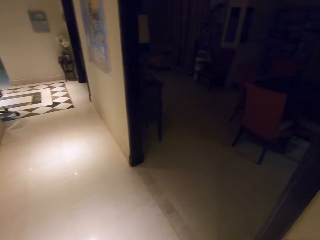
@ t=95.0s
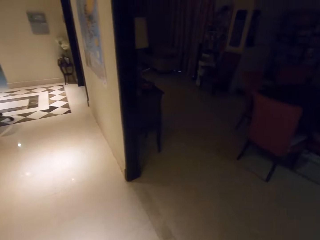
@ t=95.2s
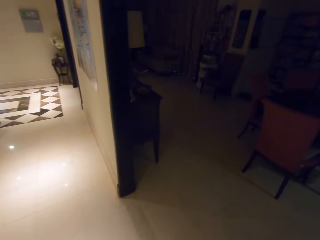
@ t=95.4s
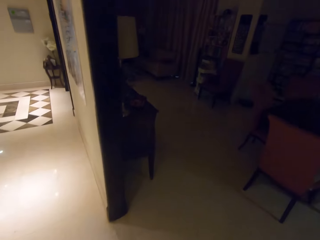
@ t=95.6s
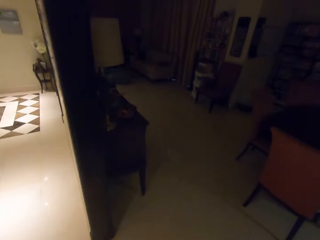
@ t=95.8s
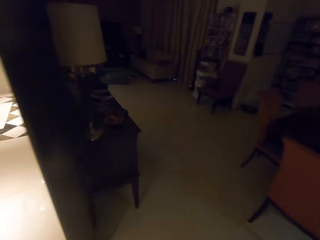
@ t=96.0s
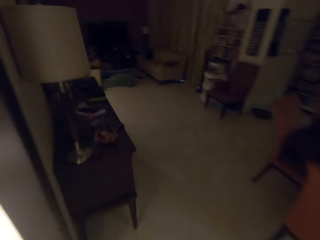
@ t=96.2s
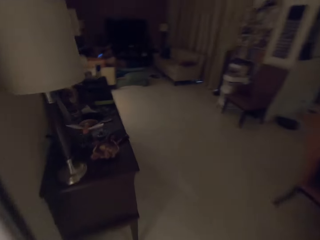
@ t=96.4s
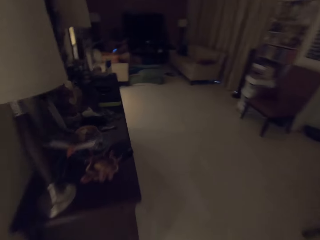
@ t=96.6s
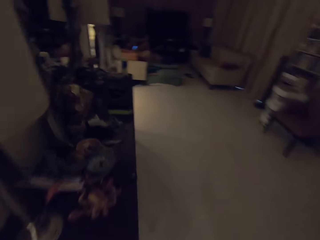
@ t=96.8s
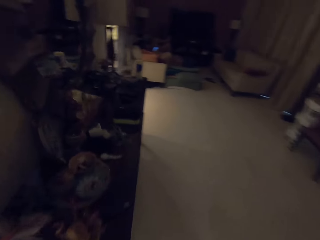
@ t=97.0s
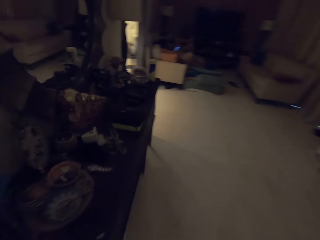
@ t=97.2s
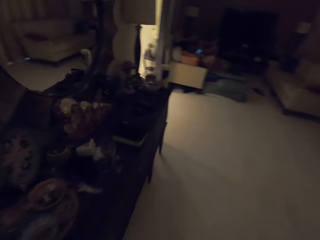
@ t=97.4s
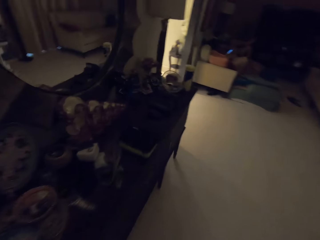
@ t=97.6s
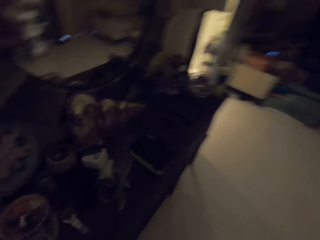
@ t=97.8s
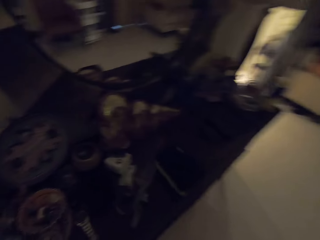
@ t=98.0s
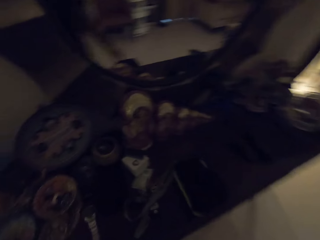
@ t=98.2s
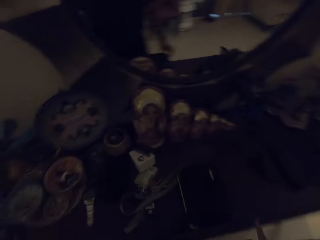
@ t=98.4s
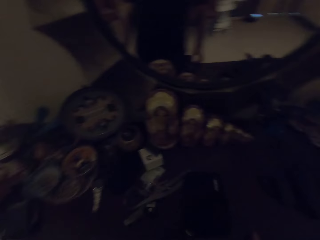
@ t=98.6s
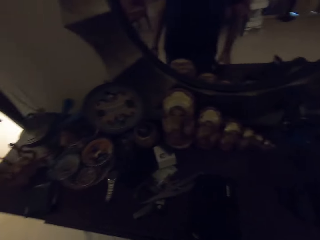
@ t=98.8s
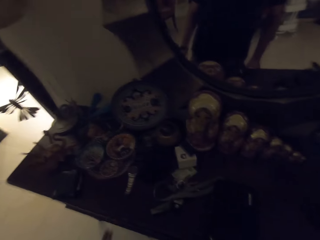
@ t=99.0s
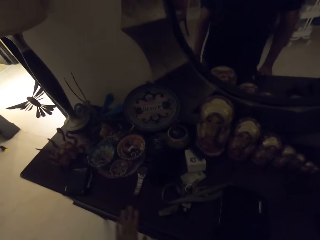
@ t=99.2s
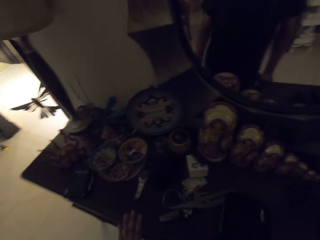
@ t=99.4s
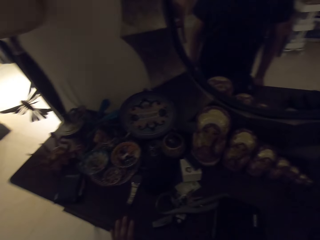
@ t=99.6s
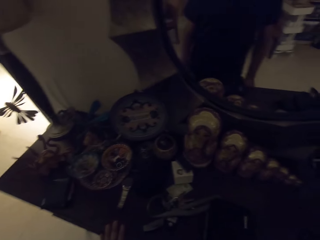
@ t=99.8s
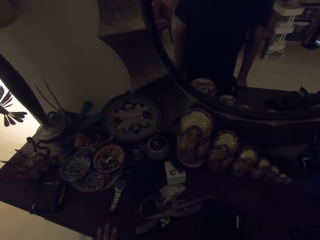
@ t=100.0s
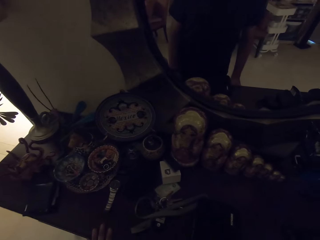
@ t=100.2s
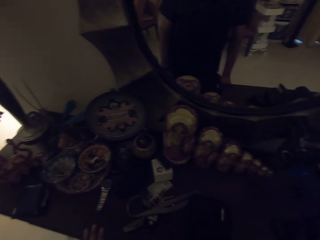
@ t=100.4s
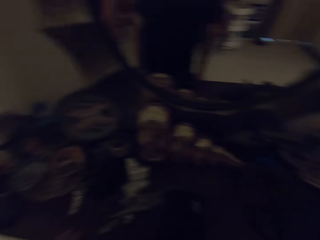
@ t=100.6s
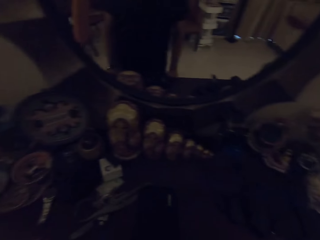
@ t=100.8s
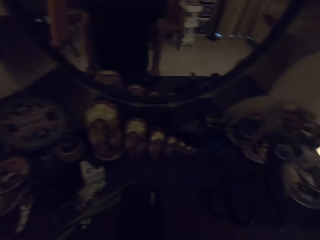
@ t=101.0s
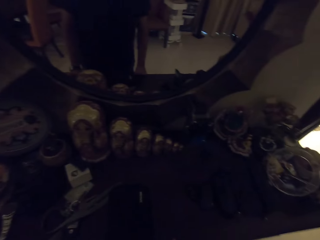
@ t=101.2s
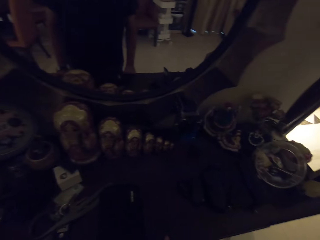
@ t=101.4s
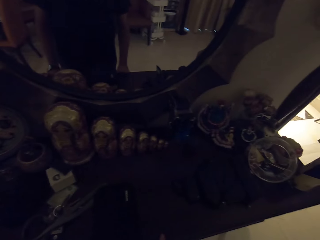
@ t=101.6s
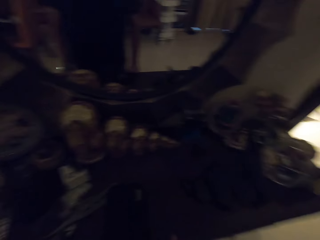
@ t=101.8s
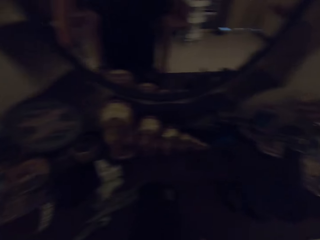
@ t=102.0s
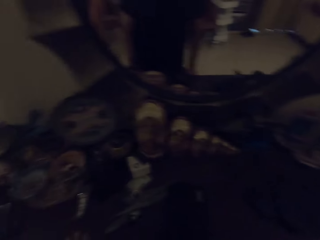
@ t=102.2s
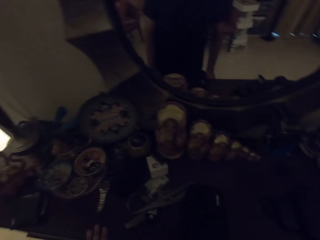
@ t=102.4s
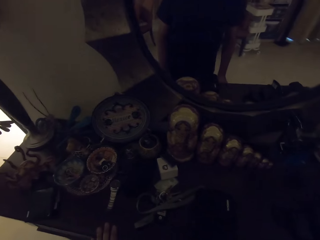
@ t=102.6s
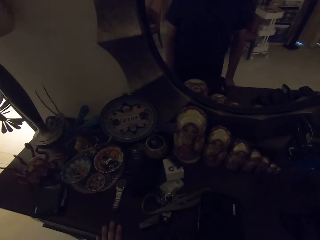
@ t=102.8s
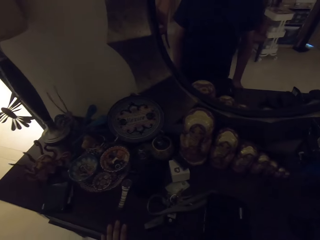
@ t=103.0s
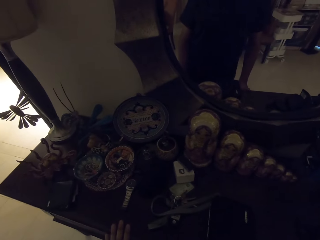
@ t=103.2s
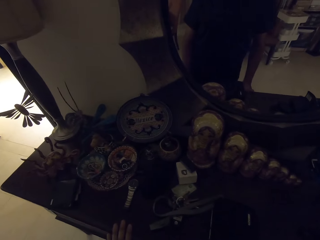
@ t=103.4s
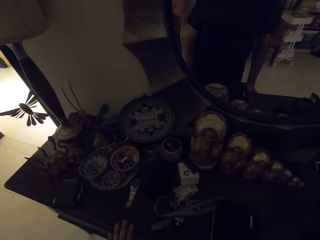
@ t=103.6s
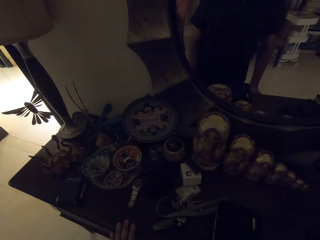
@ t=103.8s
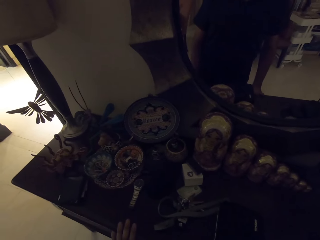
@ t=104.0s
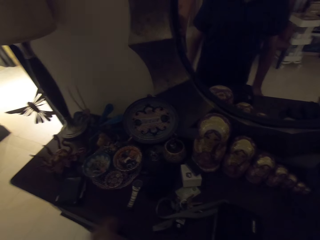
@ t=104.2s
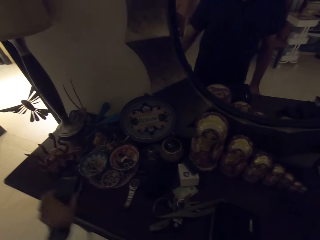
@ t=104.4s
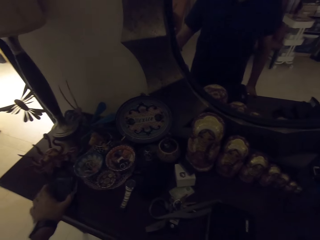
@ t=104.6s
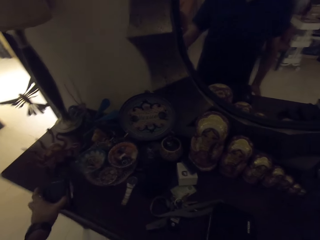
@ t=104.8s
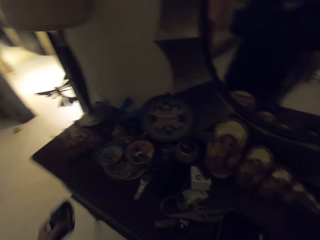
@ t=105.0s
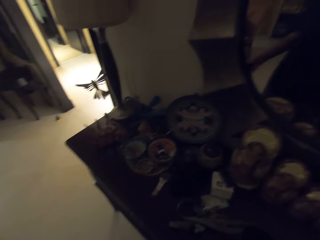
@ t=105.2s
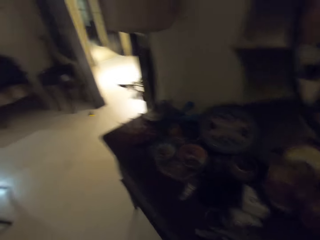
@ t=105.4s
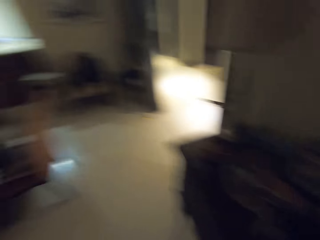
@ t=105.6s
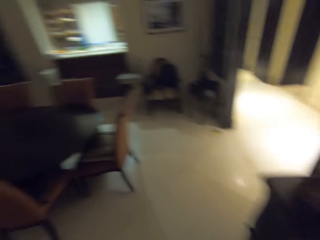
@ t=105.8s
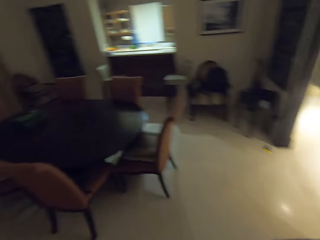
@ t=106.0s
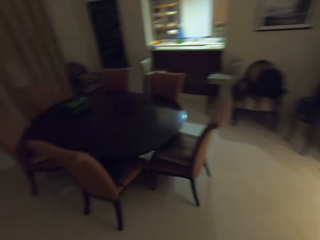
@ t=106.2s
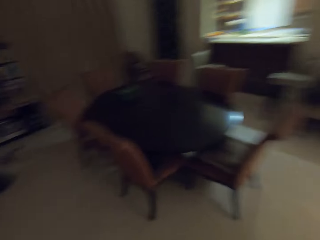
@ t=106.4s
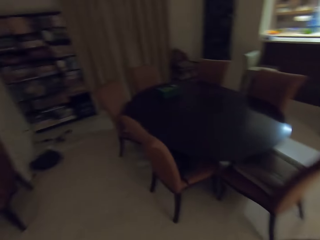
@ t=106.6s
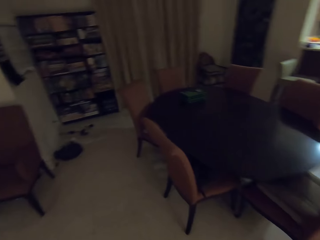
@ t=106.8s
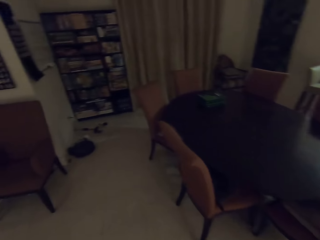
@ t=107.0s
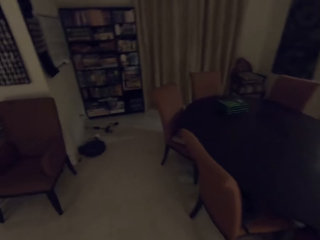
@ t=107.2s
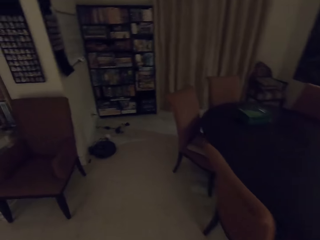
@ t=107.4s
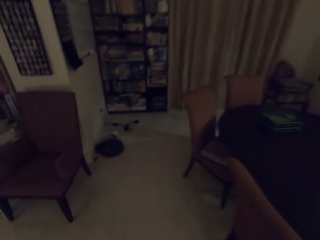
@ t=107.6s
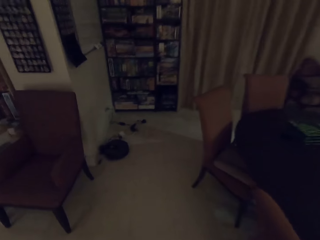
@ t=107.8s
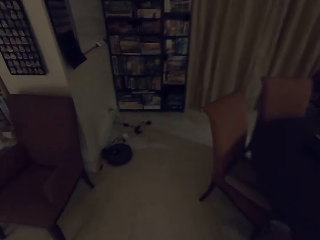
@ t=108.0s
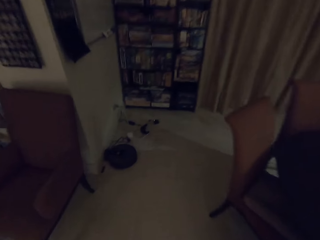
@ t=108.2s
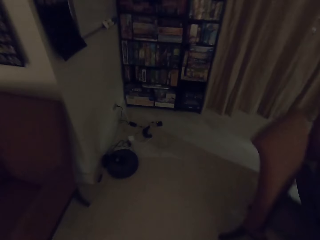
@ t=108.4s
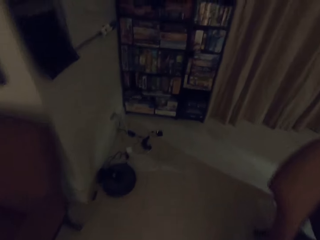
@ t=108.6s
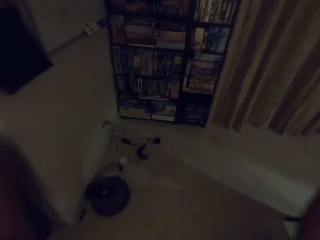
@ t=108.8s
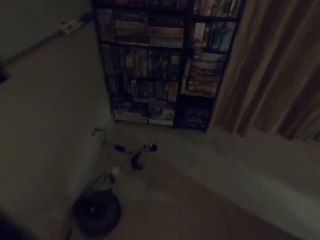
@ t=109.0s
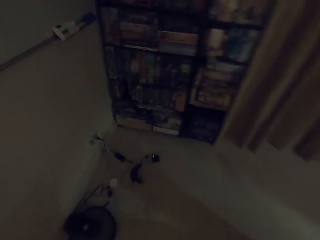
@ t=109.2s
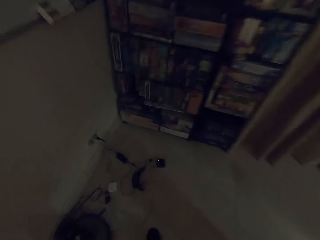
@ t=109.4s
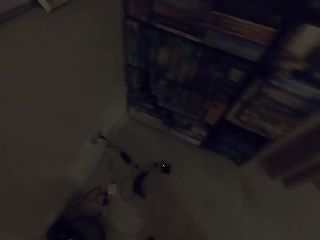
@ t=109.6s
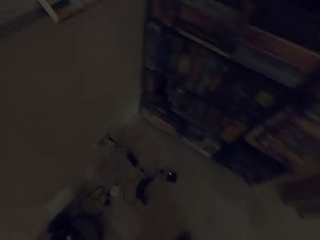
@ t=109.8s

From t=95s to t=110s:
The camera wearer rests a hand on the dresser. They pick a wallet. They walk in the room.

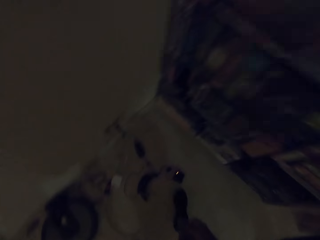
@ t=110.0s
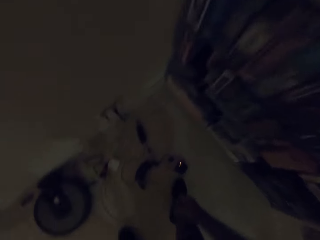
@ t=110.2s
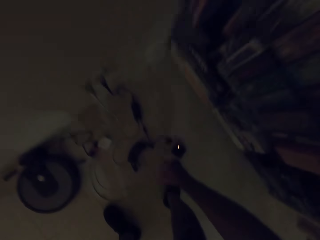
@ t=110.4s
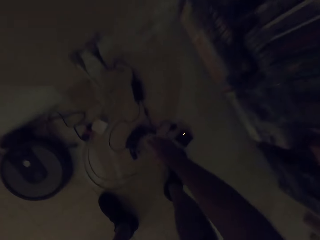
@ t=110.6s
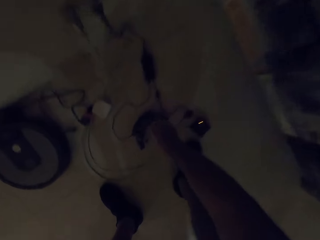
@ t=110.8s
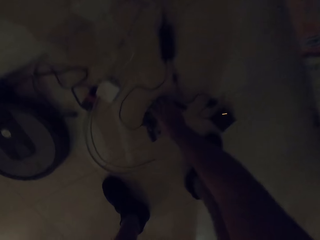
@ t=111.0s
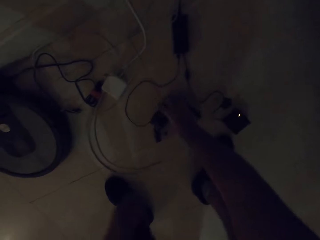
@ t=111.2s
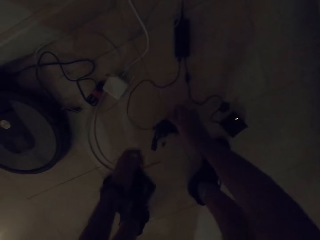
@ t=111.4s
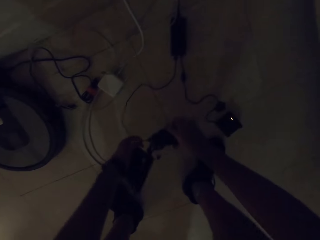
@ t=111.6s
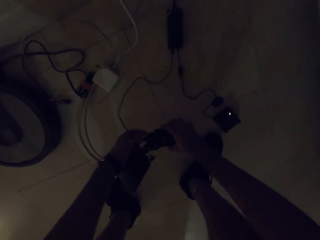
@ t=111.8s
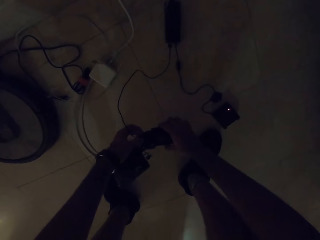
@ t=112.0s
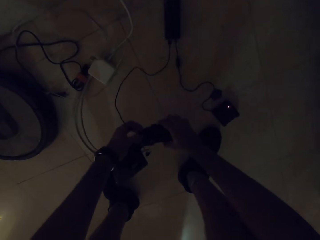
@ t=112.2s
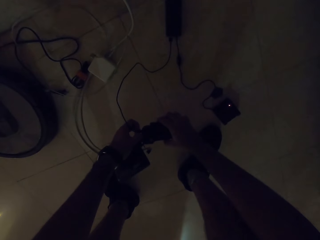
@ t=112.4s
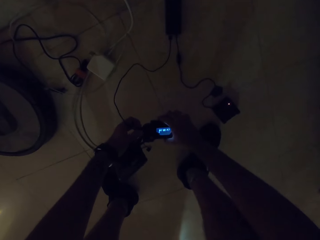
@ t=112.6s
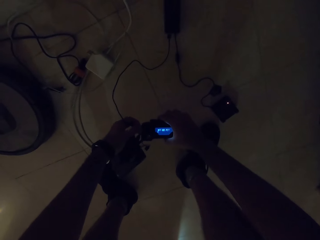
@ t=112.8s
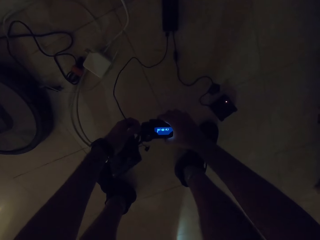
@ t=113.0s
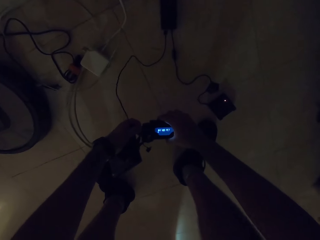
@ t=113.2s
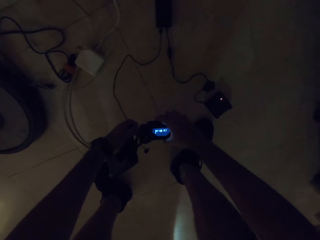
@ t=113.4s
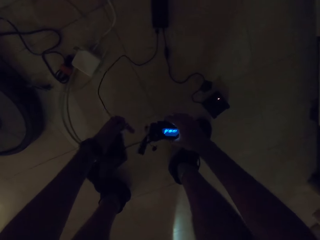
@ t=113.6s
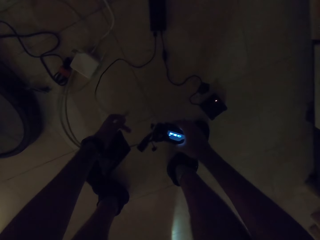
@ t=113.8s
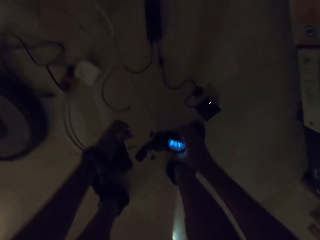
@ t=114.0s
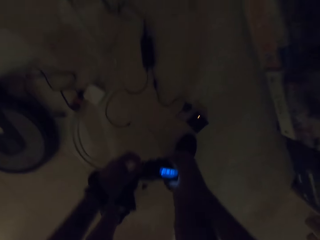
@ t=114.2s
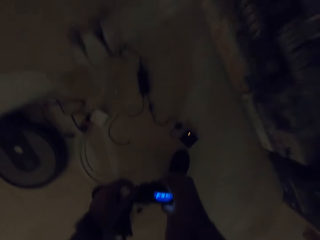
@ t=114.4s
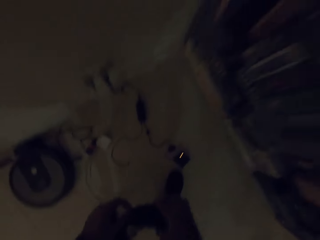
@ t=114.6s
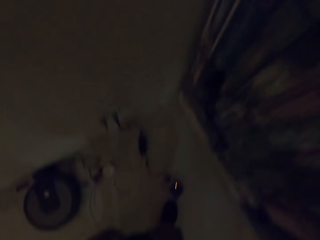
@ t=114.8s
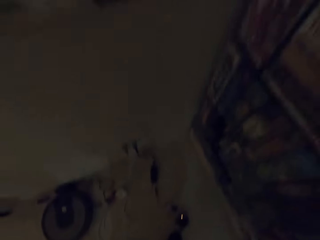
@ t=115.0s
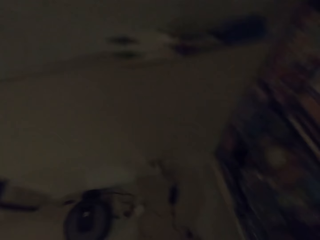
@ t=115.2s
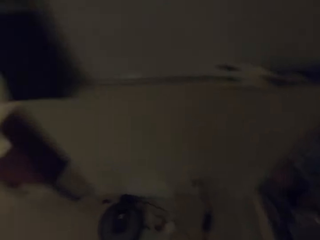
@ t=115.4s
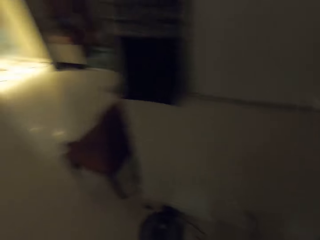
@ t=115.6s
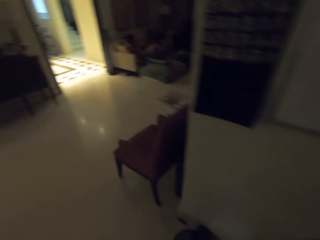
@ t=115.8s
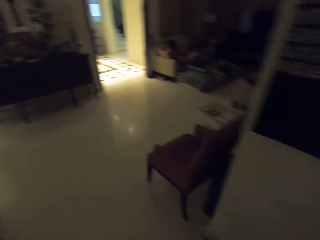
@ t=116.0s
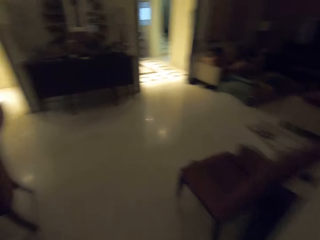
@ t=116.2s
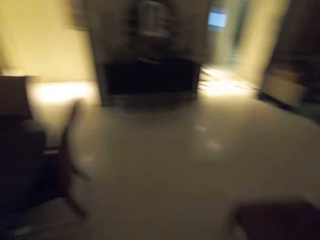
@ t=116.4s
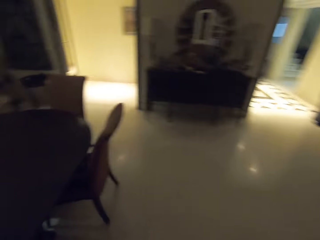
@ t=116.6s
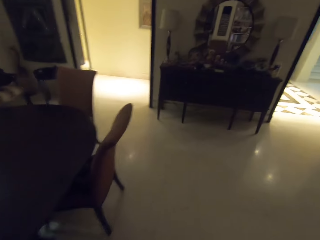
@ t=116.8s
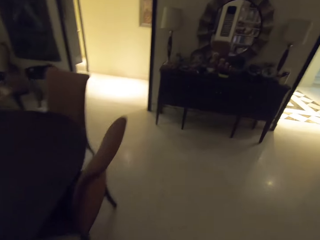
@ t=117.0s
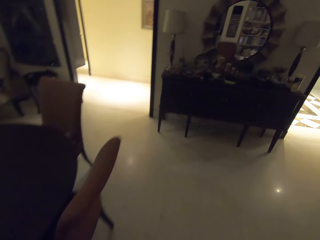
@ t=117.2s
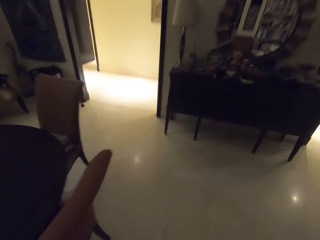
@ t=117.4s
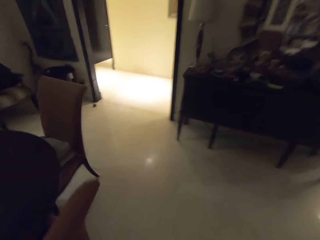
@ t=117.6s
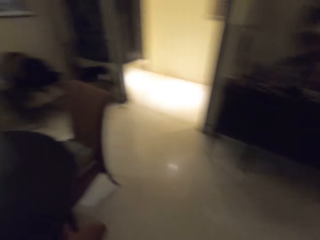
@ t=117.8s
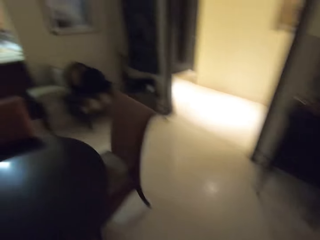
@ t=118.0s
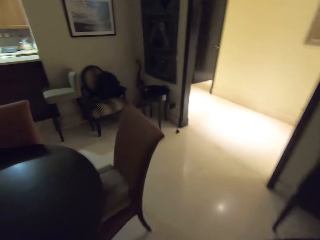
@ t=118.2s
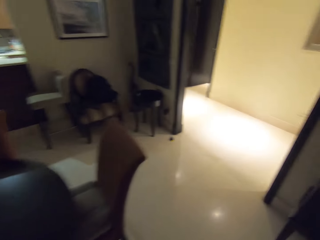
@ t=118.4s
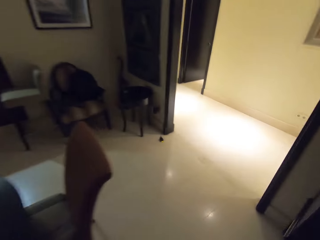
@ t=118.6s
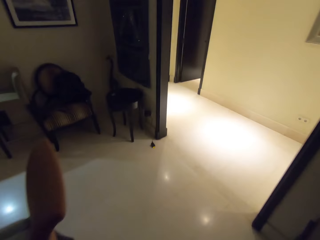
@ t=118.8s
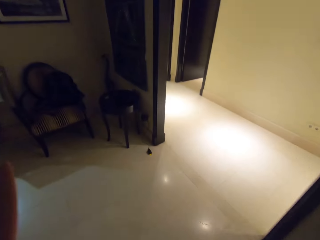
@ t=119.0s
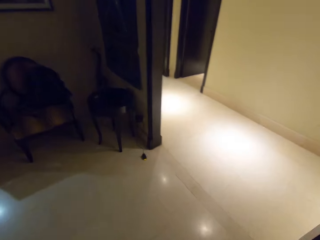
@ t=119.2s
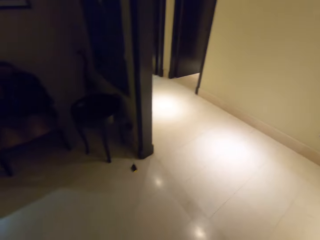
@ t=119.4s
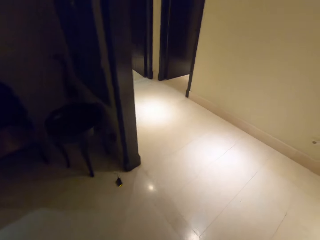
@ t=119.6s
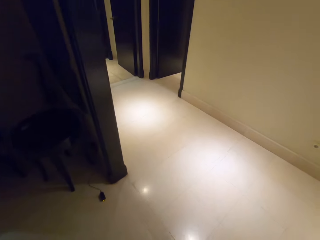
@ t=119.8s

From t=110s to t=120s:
The camera wearer picks the drone controller. They disconnect something. They hold something with the other hand. They walk in the house.
